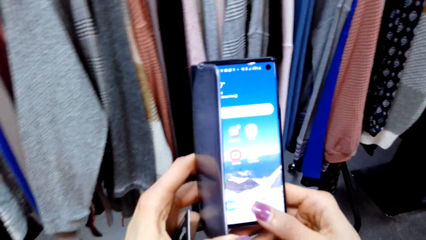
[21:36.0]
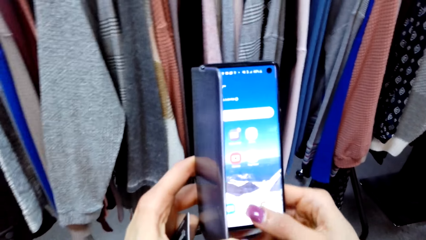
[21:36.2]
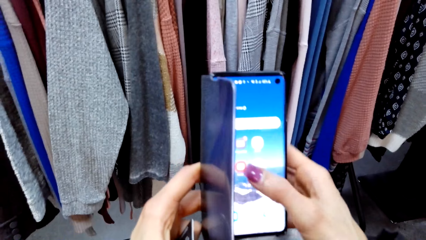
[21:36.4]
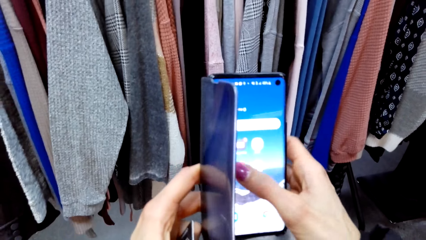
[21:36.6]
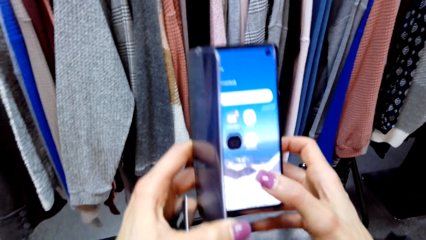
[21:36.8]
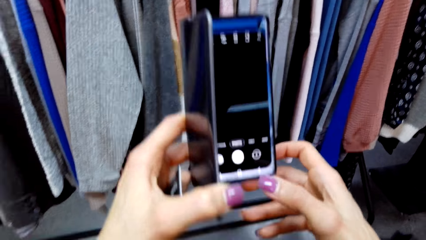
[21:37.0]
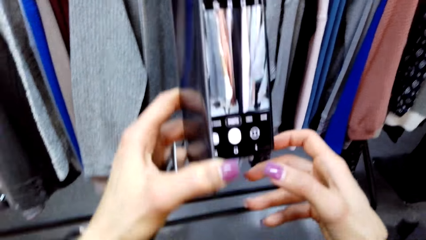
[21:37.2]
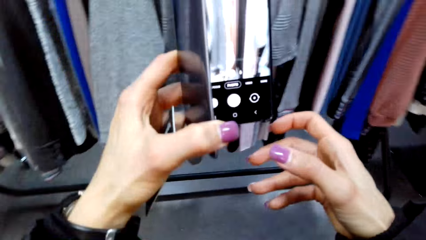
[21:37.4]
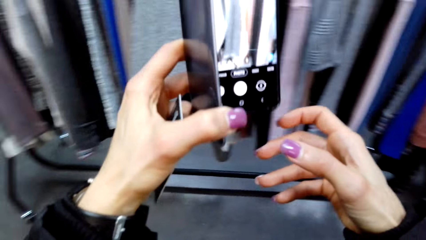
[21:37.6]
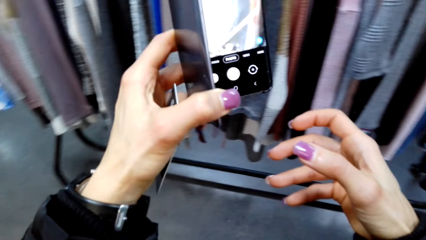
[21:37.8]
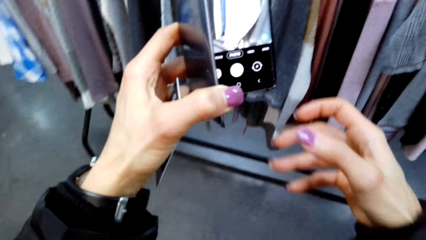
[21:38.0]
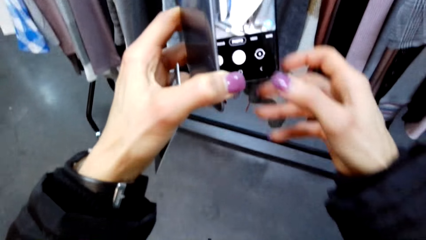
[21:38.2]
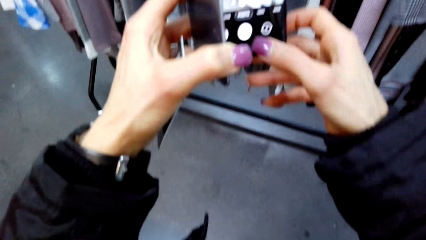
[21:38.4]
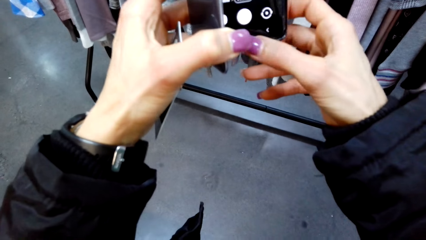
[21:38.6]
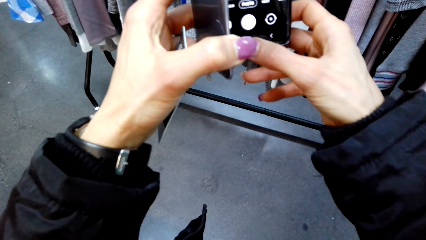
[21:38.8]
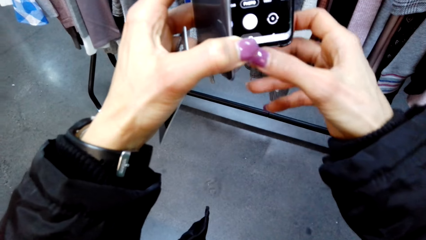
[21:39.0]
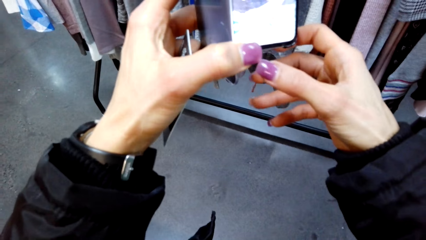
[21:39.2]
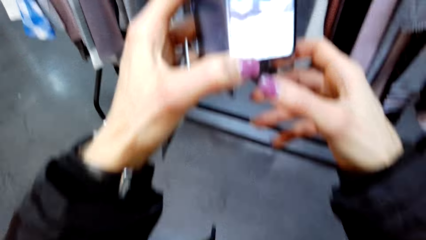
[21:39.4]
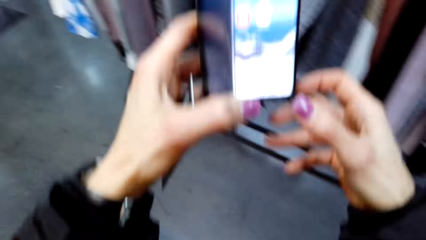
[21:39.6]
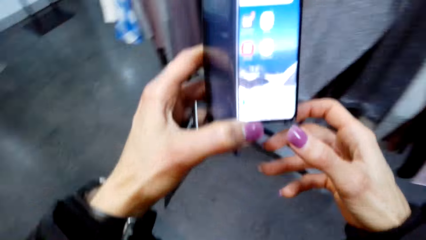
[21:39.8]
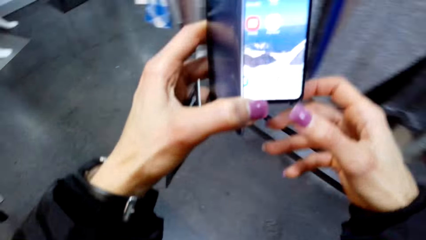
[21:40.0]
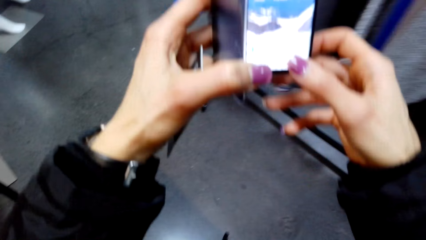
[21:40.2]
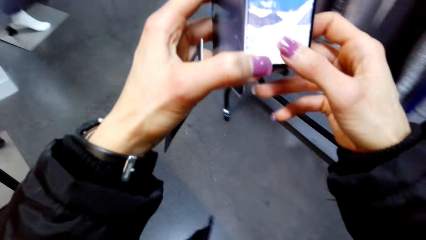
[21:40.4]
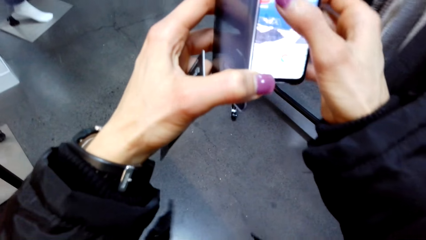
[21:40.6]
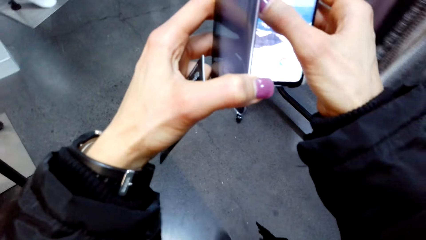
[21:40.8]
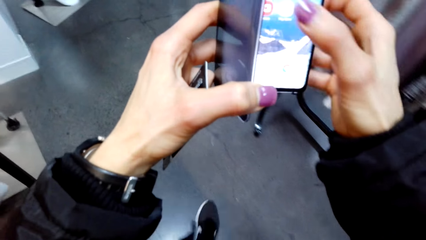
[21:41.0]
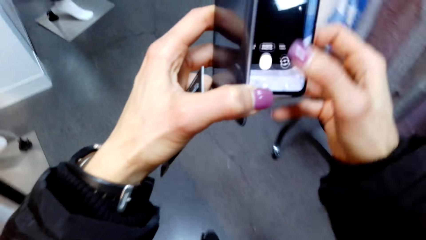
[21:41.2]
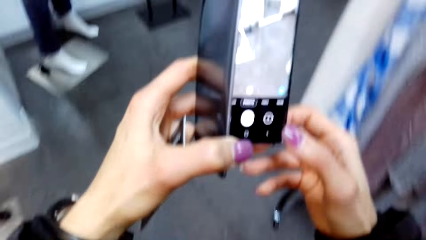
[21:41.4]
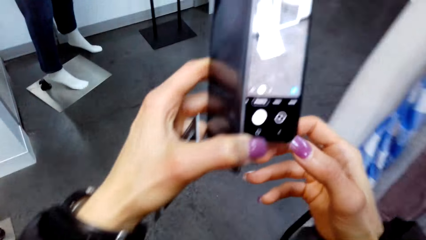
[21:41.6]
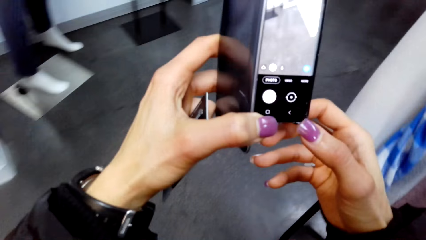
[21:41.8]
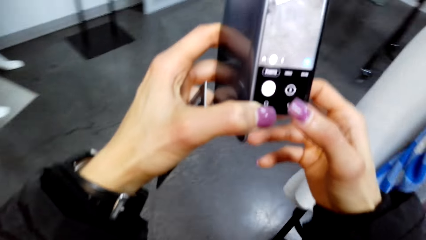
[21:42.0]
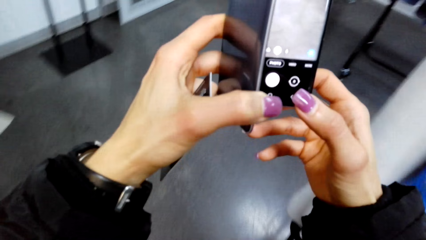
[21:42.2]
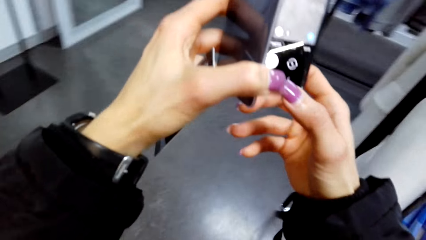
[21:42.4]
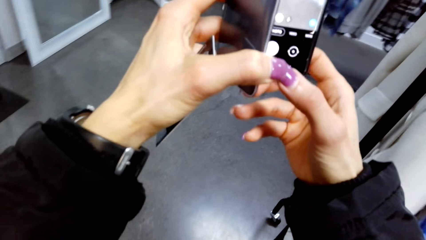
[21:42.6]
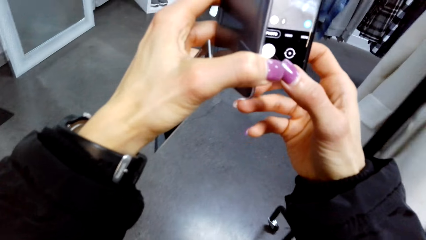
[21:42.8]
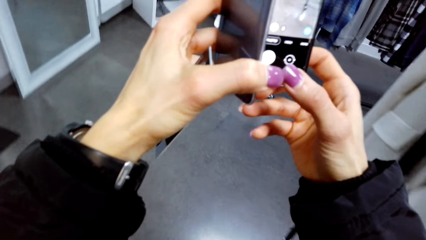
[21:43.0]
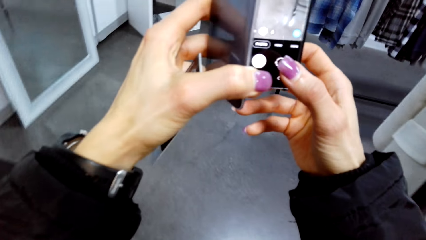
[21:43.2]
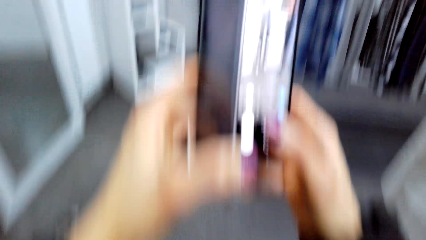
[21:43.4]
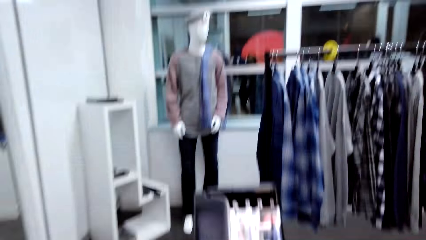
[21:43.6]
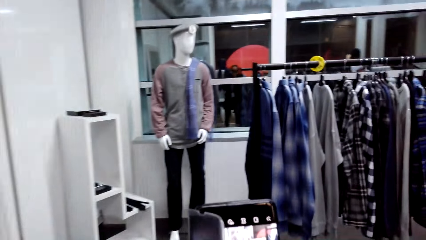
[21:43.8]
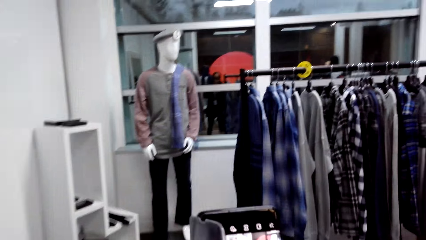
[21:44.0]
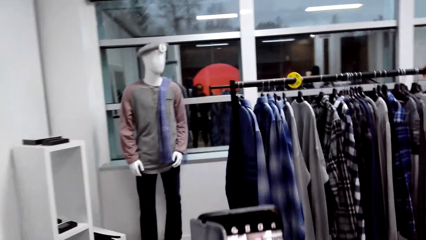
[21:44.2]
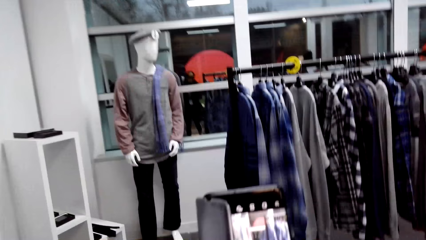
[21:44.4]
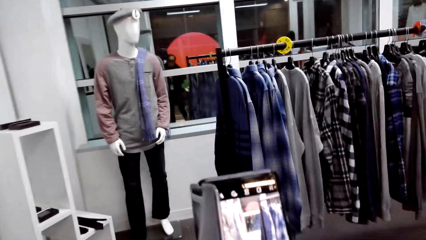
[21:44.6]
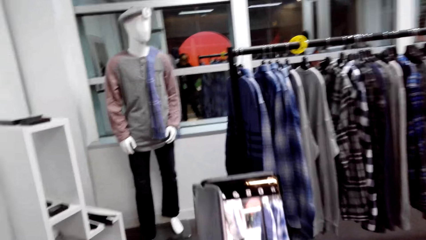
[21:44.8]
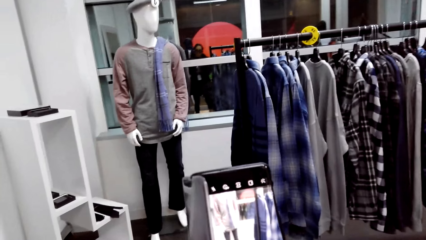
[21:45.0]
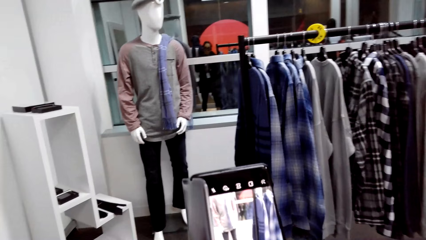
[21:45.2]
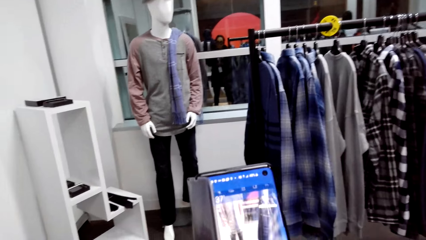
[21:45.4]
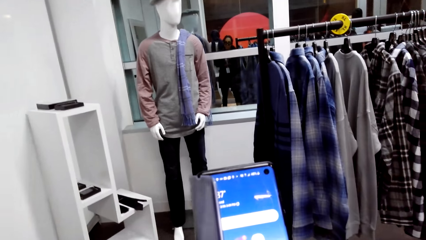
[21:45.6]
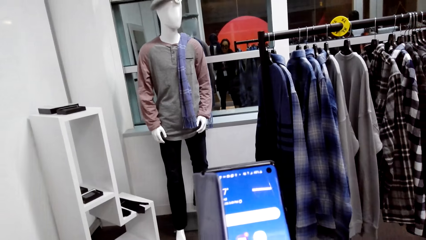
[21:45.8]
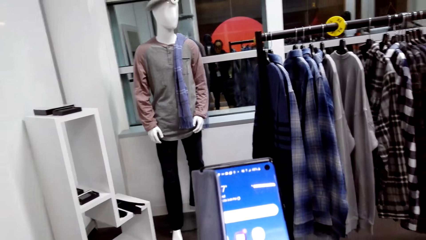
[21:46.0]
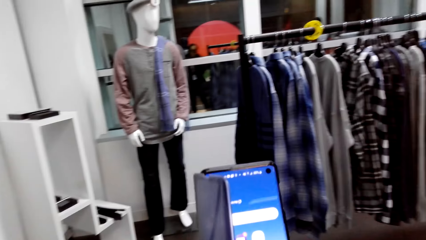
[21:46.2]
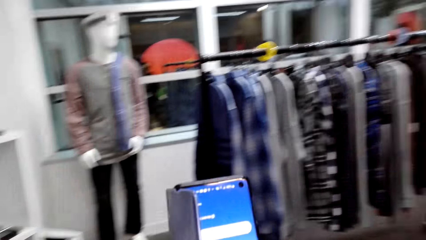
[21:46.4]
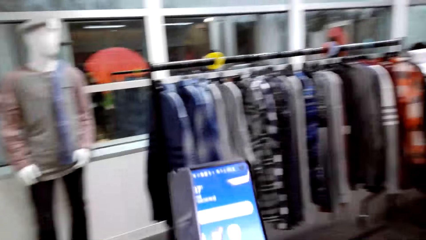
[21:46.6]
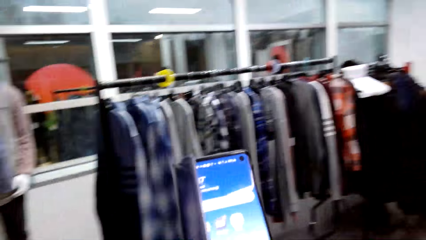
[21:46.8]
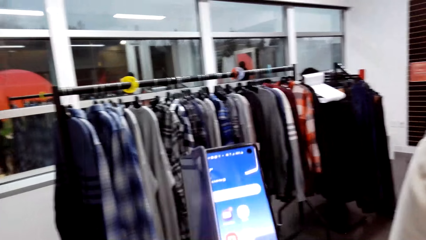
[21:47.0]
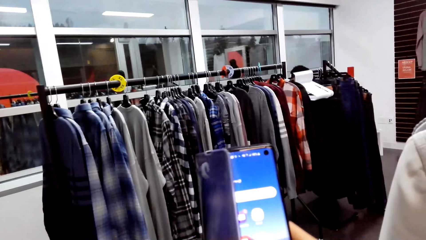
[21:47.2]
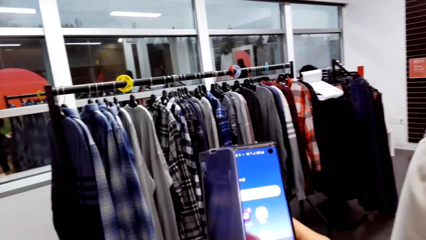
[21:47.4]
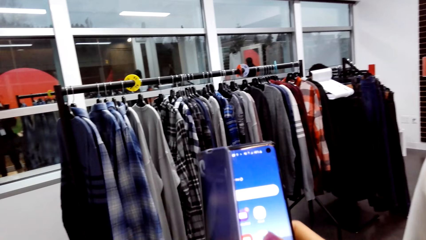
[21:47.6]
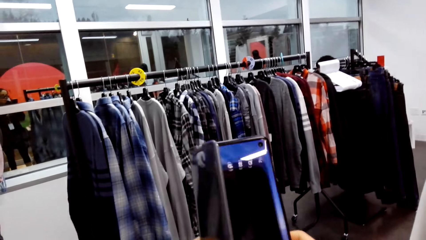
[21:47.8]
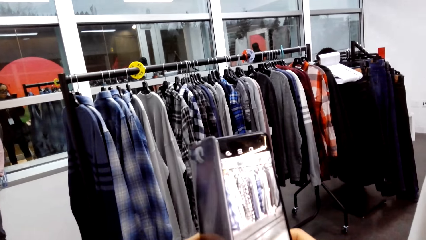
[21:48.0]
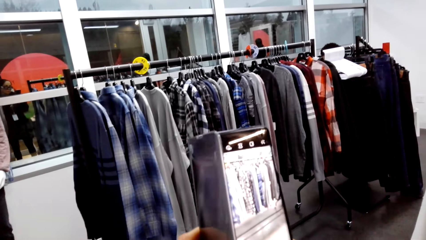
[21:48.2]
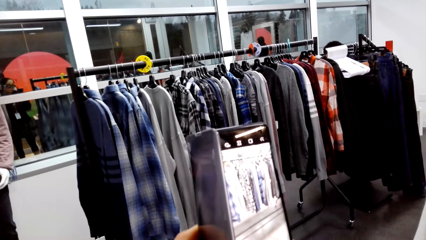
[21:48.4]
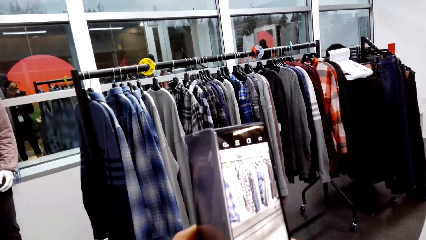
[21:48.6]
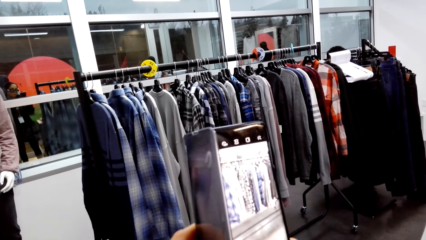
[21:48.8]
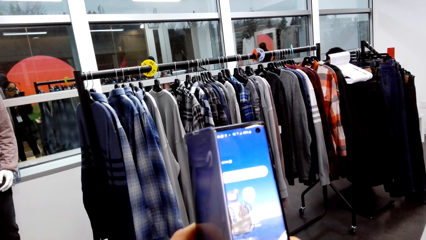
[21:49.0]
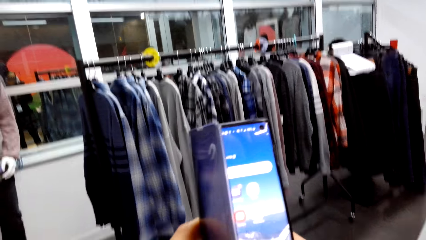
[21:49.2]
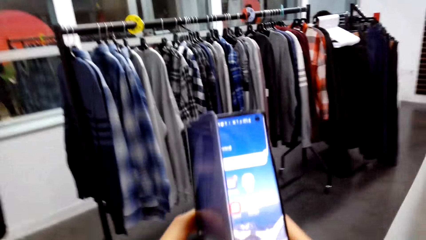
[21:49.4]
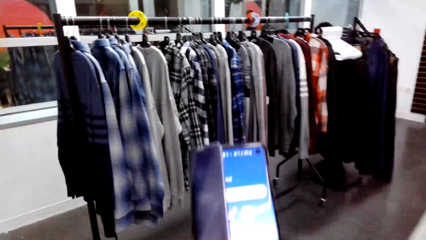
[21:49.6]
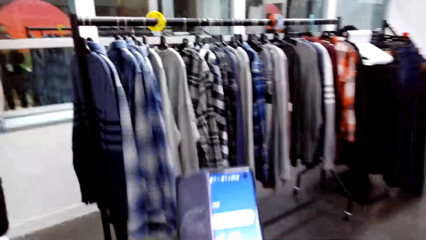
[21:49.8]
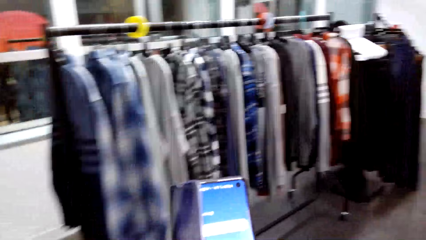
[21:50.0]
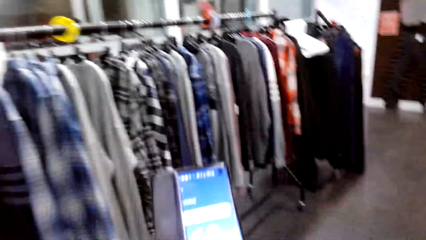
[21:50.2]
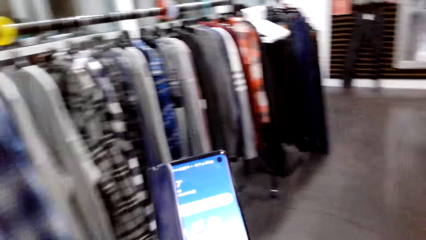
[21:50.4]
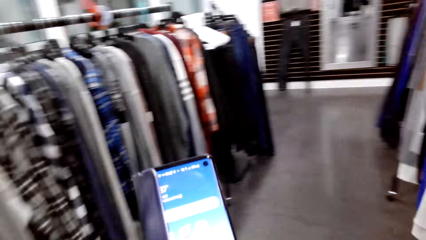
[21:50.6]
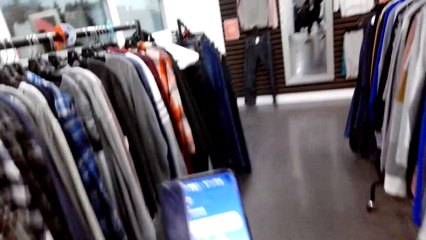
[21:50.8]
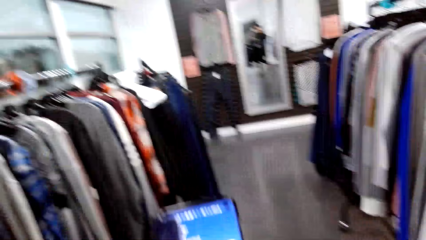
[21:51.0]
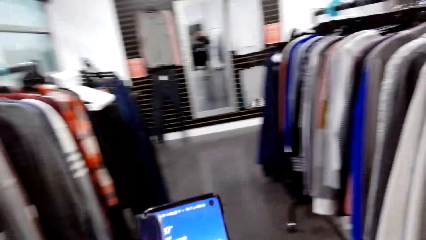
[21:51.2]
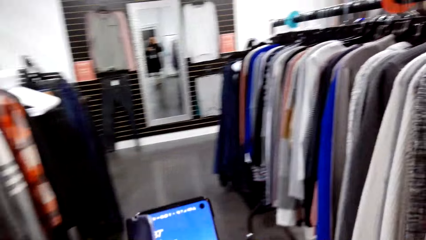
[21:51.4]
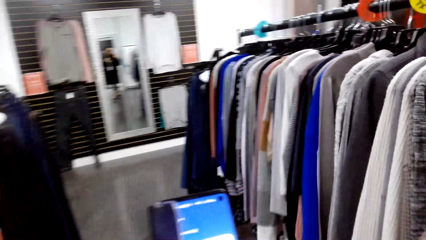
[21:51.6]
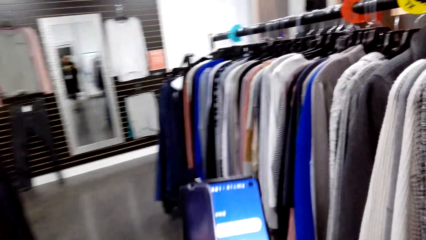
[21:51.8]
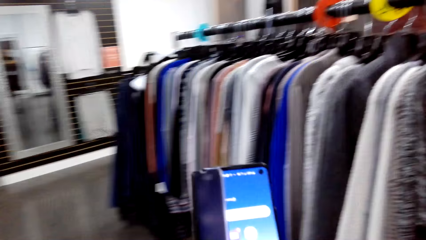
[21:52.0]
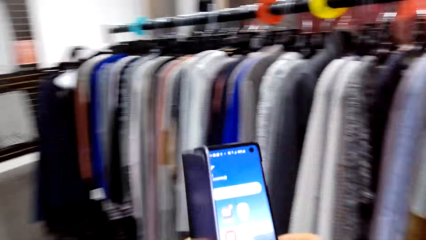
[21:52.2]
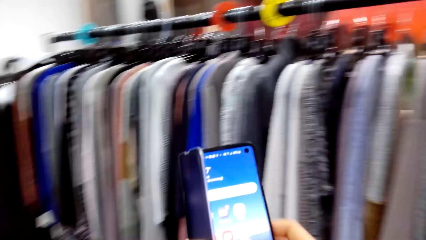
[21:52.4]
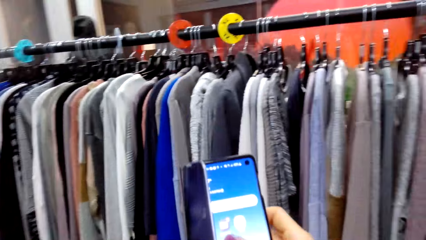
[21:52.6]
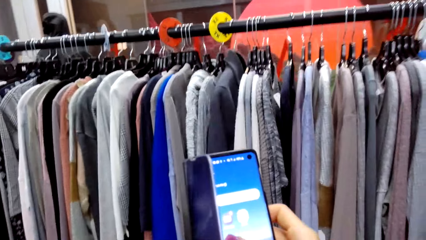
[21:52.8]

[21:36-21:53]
The camera wearer operates her phone. They take pictures of clothes using the phone. They walk towards another side of the rack. They operate her phone. They do so again. They walk towards another side of the rack.
